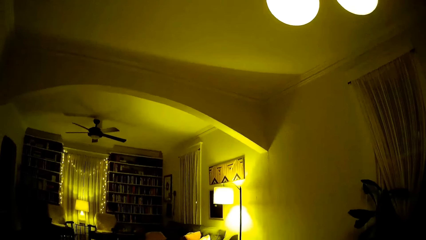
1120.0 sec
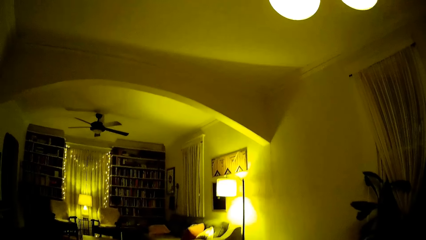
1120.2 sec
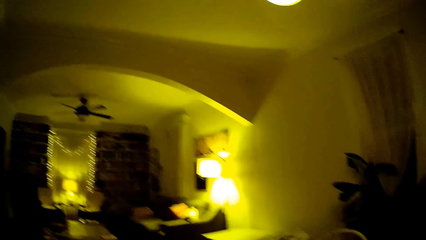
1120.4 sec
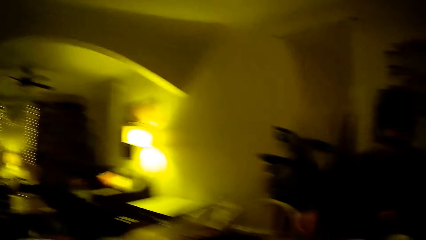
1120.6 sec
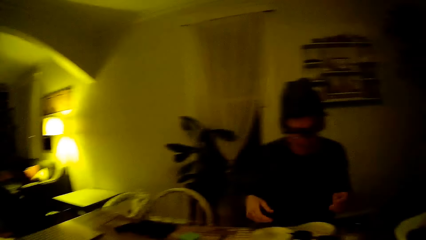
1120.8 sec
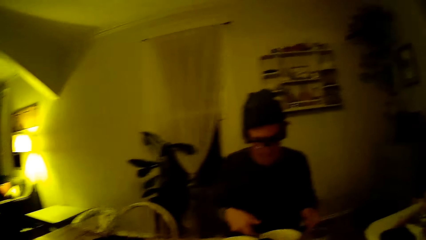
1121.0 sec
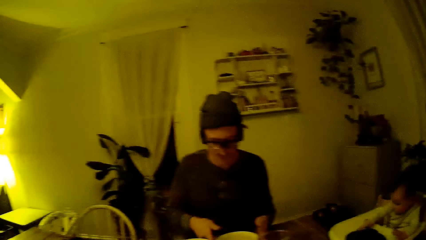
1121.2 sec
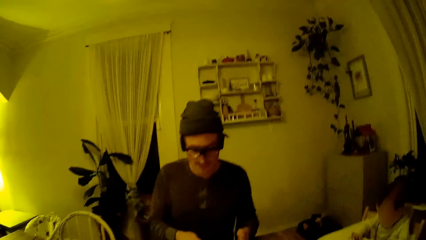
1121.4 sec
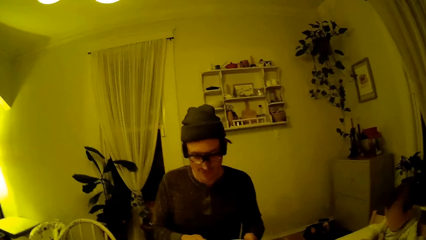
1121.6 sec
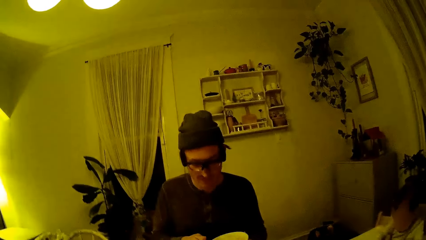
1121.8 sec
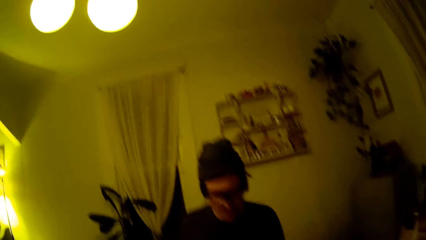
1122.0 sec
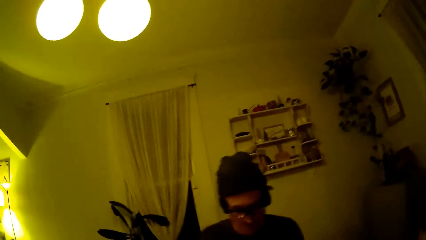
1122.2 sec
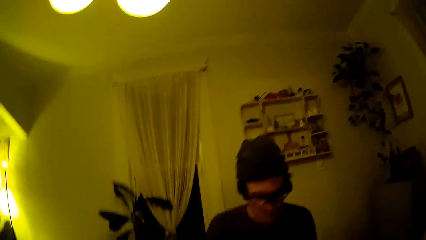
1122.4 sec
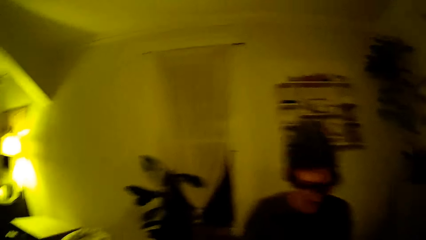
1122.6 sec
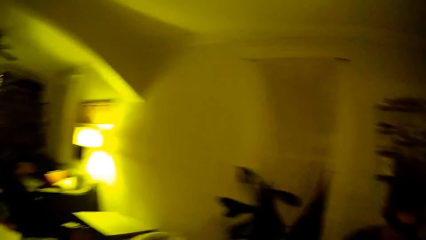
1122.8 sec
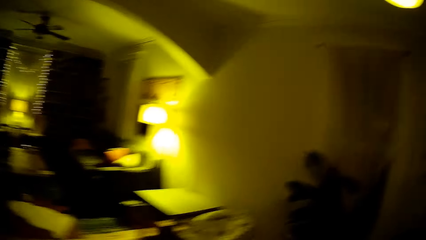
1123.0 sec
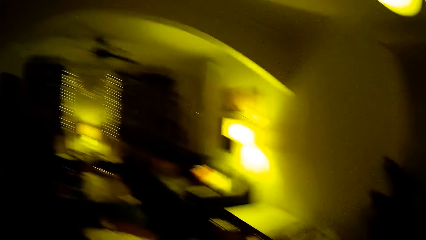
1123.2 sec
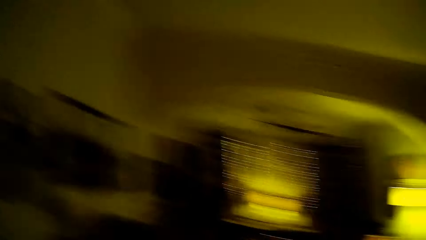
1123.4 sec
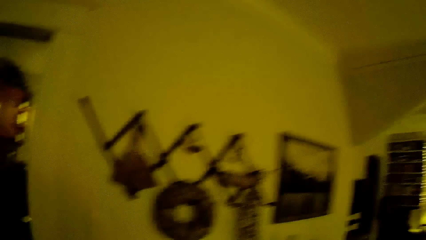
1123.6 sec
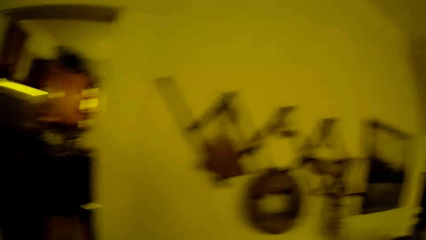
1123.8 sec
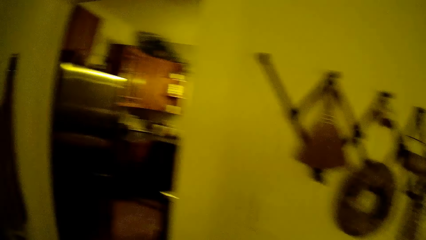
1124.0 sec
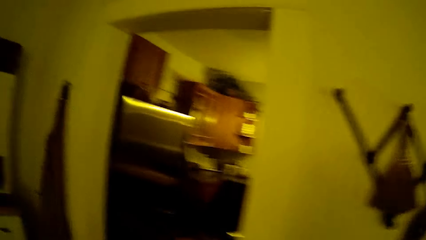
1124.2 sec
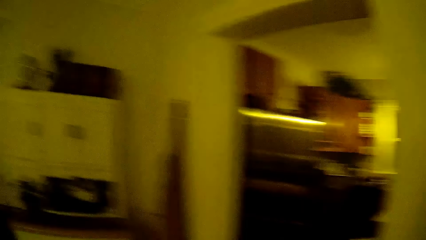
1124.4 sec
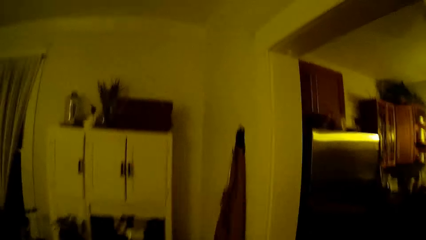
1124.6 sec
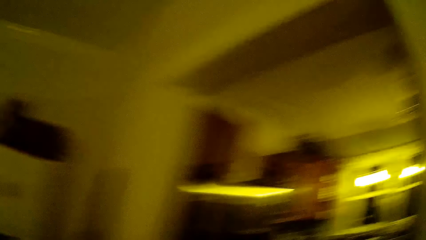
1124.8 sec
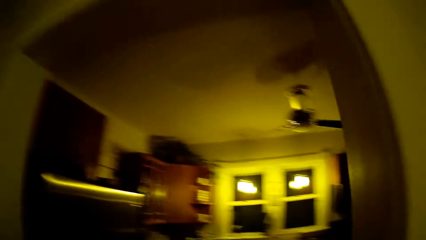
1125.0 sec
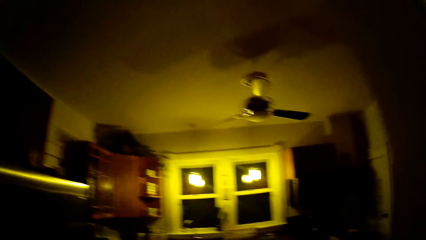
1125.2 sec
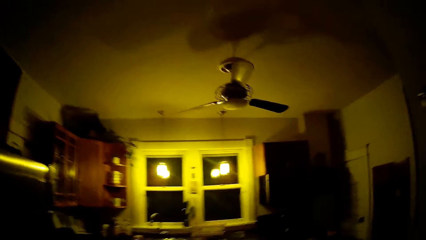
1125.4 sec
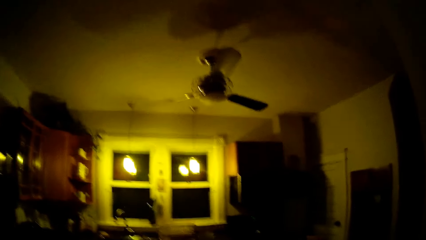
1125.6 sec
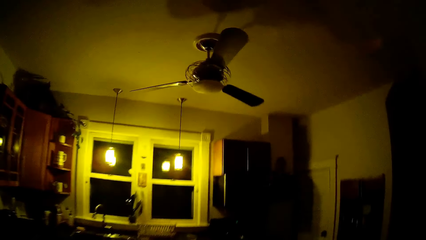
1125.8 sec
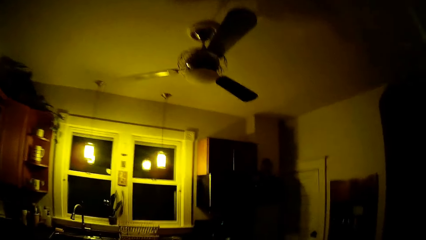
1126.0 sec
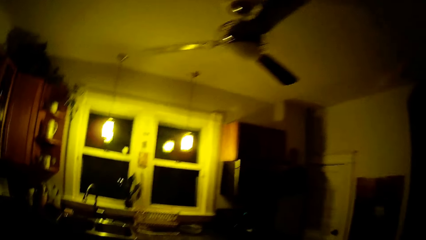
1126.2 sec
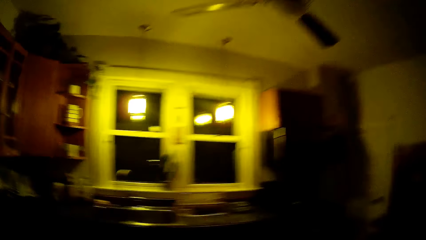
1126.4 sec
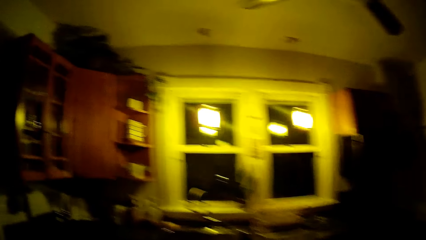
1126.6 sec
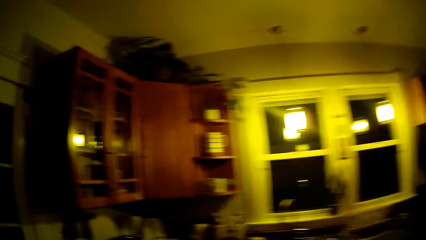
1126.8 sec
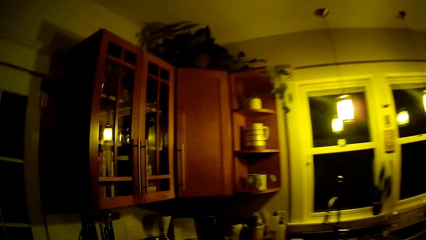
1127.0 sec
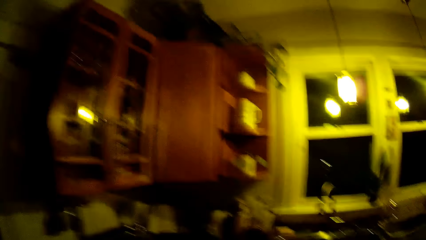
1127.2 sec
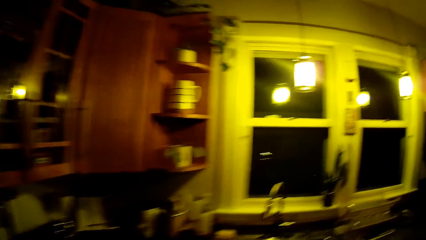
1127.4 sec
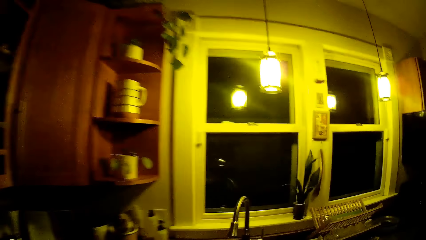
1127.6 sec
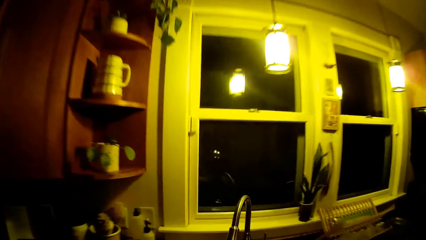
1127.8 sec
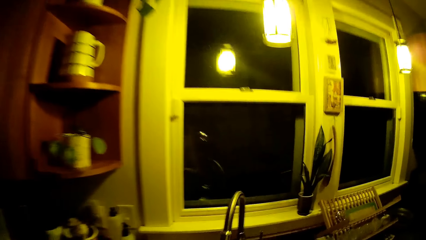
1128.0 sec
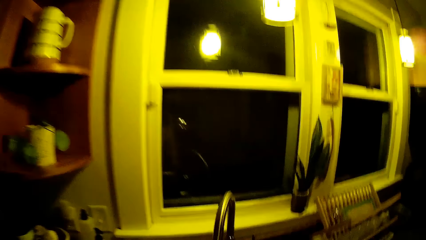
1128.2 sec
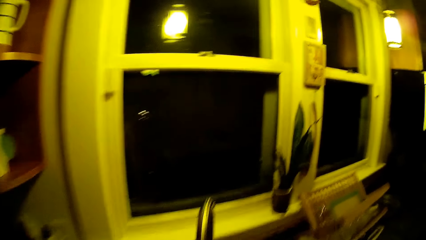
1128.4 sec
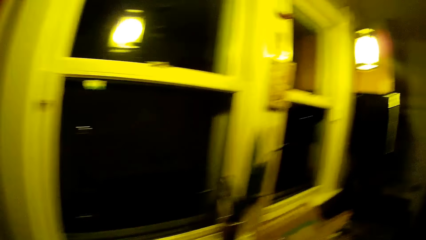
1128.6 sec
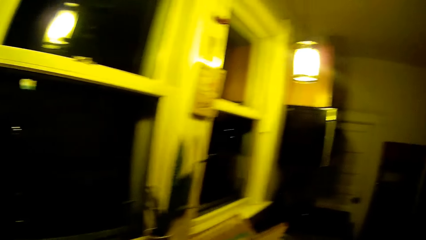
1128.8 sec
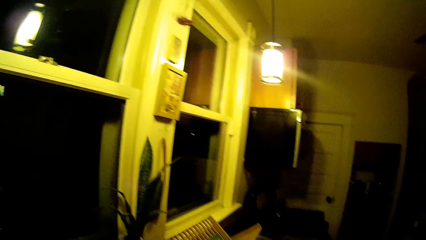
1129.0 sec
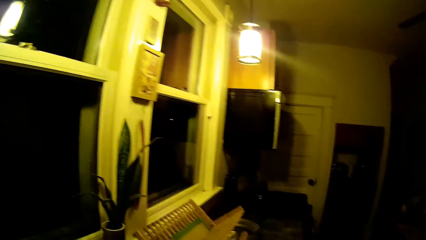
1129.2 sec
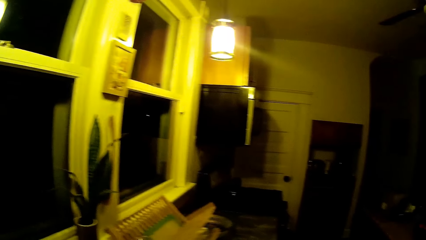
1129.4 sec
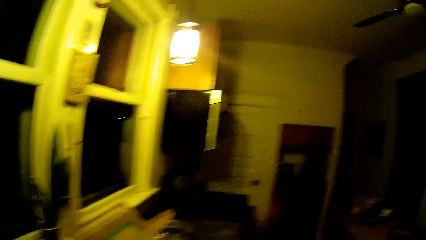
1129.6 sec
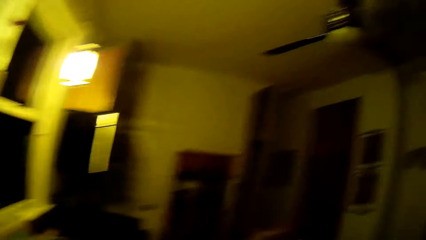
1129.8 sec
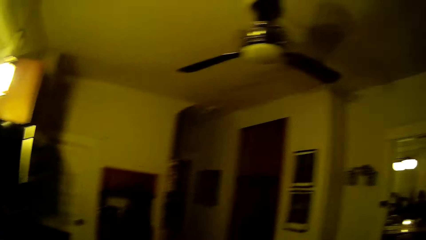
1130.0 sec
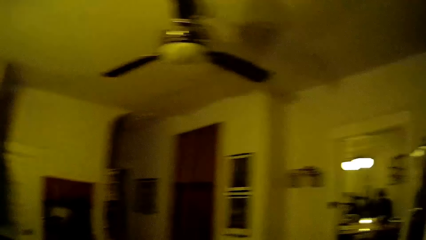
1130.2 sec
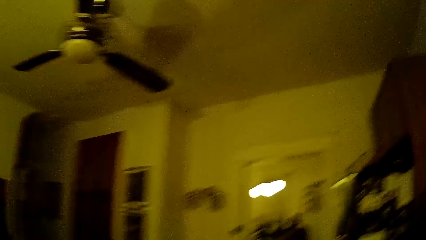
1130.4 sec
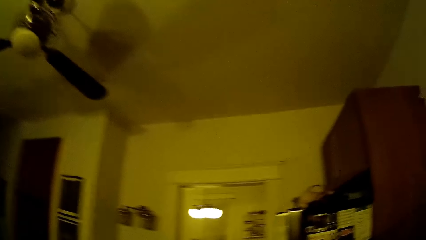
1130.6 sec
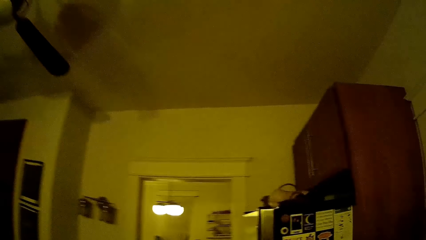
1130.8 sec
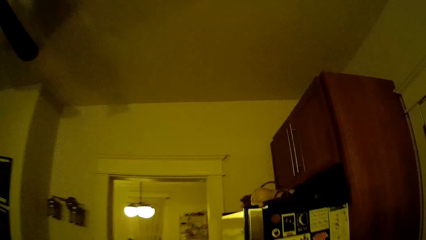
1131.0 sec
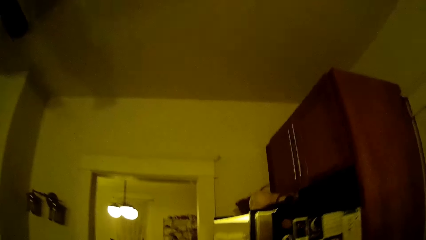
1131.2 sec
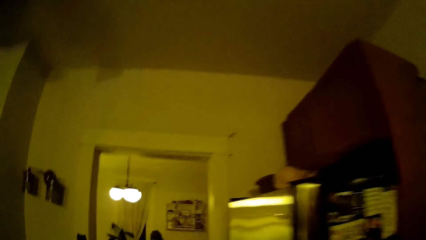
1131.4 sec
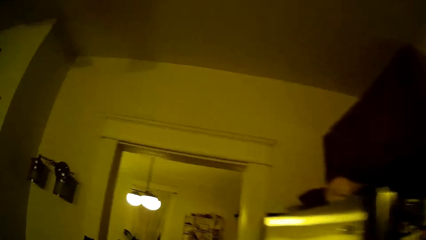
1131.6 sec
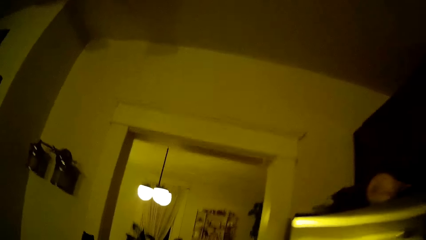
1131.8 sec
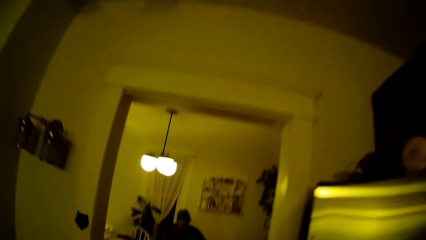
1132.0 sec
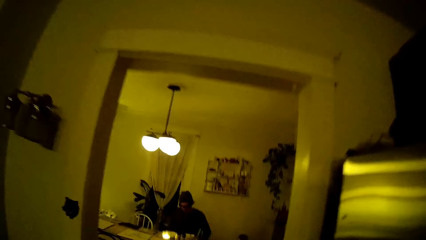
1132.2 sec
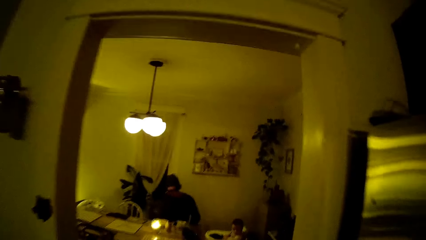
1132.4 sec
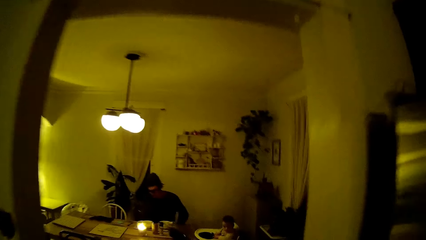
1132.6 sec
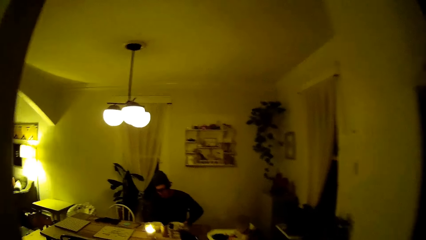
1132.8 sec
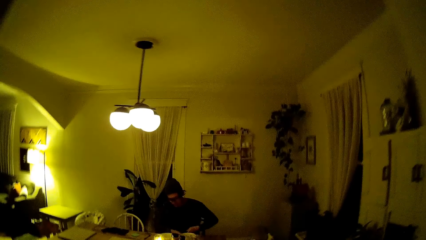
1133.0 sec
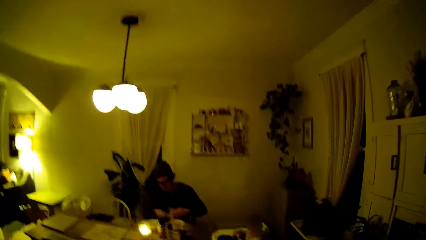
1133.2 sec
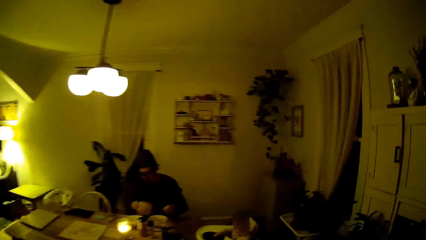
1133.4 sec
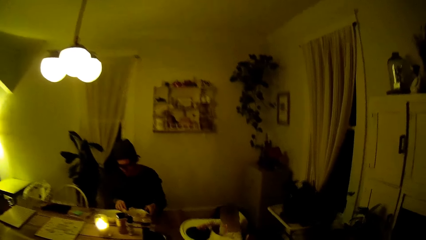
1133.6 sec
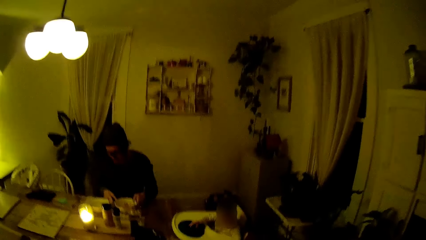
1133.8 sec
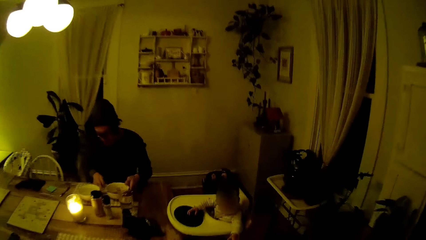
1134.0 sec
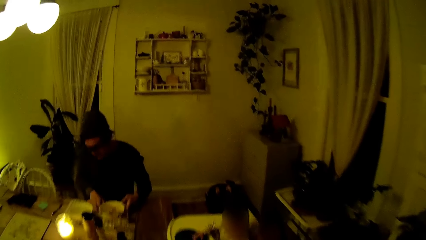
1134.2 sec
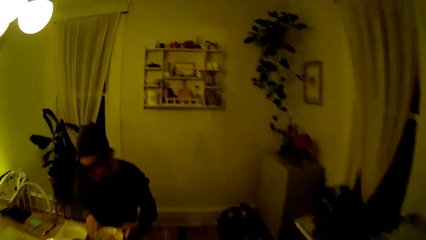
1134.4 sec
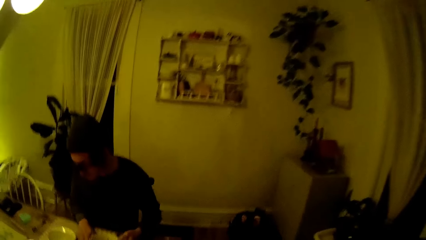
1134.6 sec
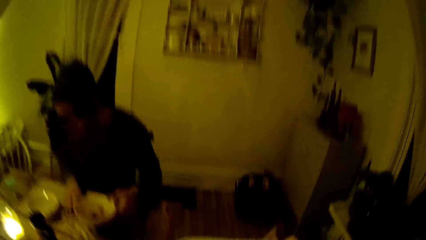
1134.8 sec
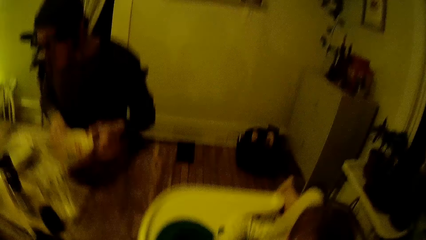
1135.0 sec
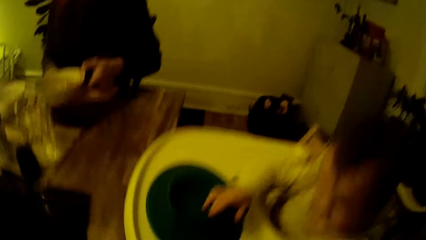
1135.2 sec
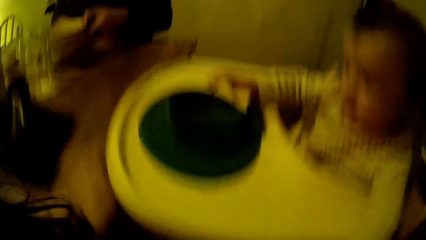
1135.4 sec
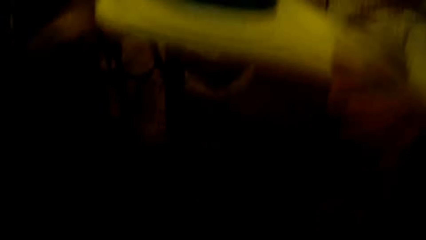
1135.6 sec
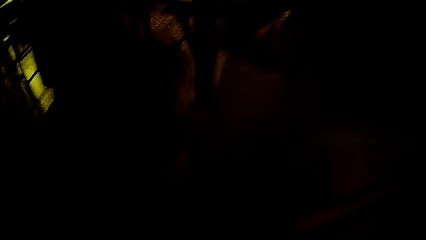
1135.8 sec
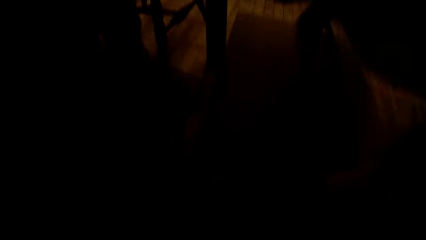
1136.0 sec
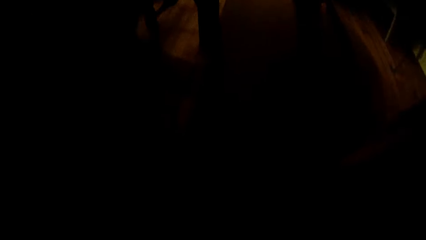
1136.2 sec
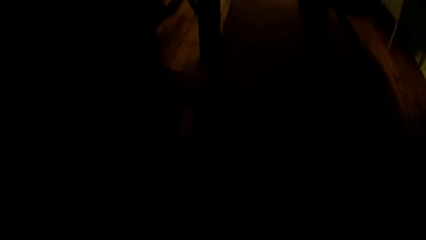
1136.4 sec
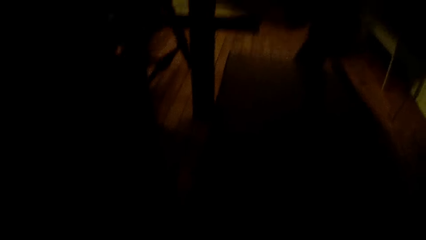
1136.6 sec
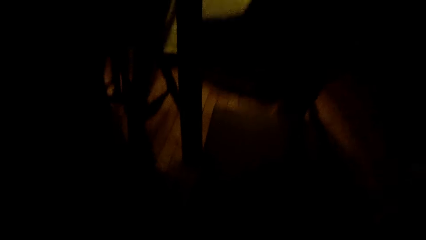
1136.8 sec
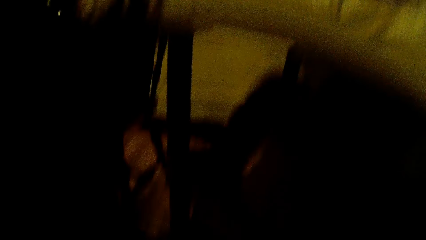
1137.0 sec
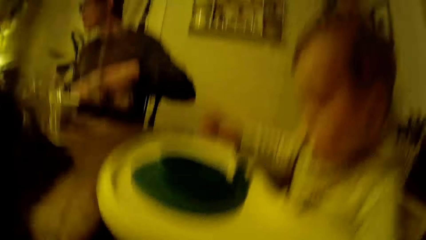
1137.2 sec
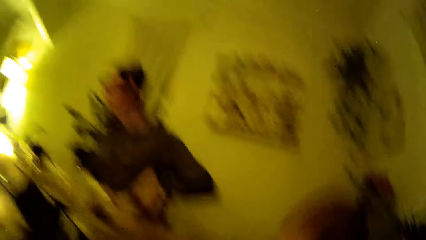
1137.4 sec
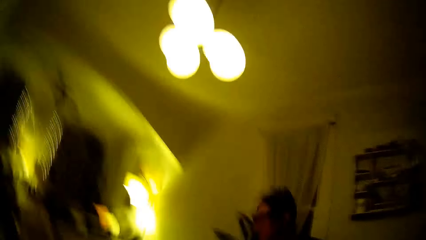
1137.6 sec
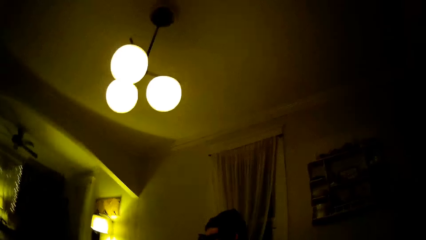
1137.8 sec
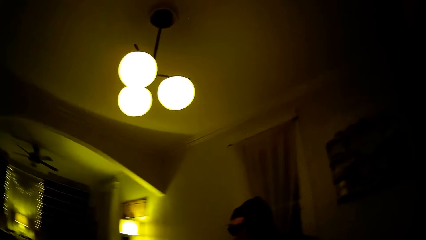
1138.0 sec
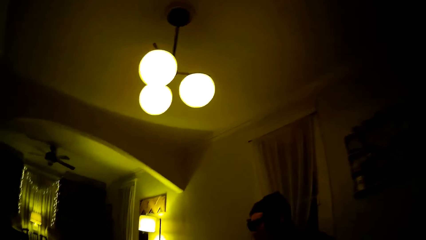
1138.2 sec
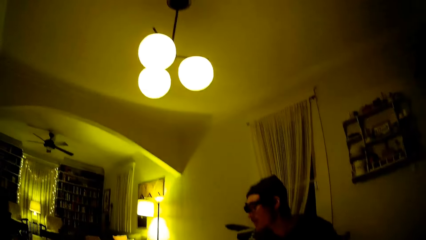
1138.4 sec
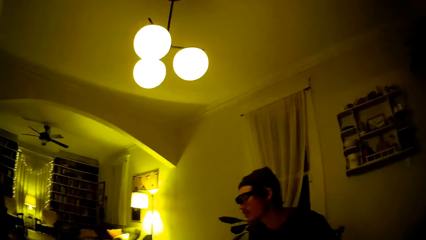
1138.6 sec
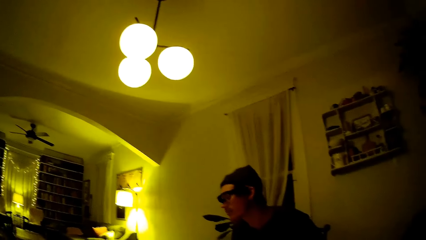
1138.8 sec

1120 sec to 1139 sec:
A man takes a bowl. The camera wearer walks around the house. They walk into a kitchen. They walk into the dining area. The man holds a plate on the dining table with both hands.
